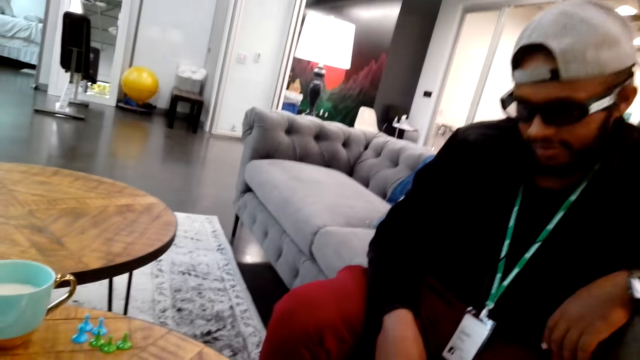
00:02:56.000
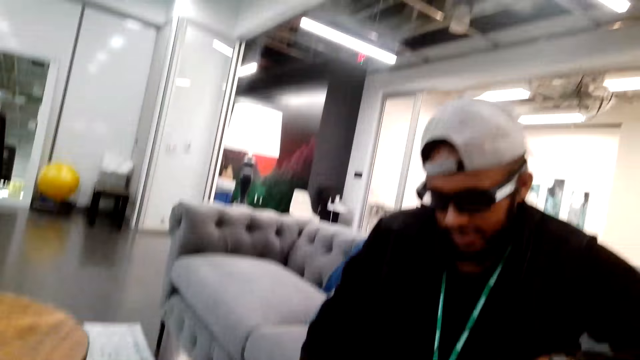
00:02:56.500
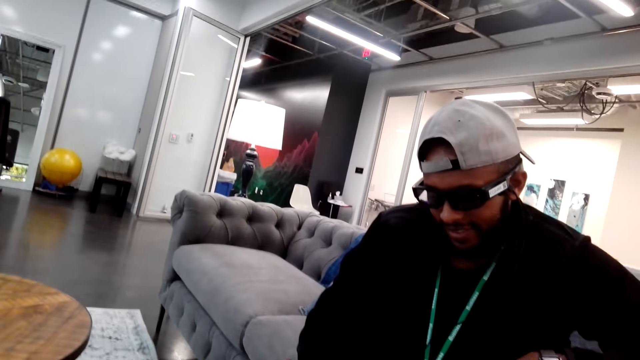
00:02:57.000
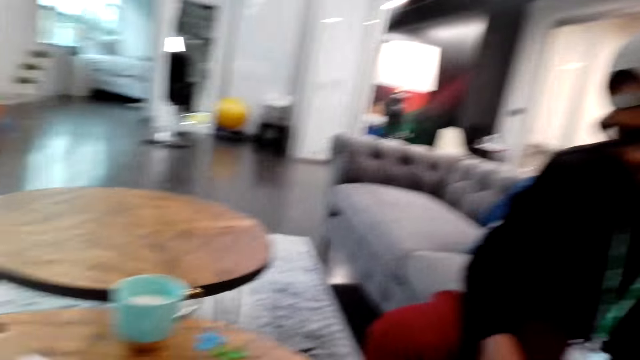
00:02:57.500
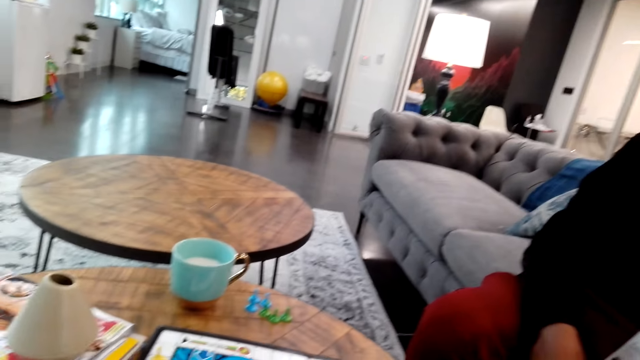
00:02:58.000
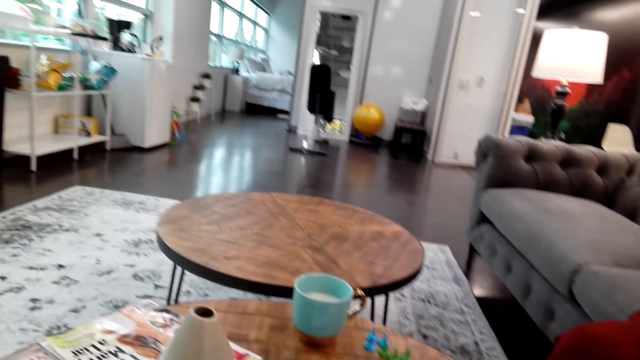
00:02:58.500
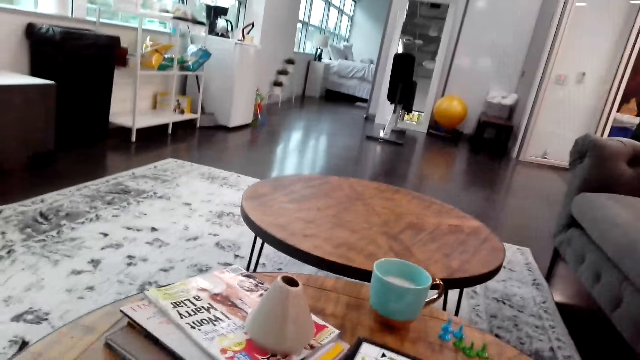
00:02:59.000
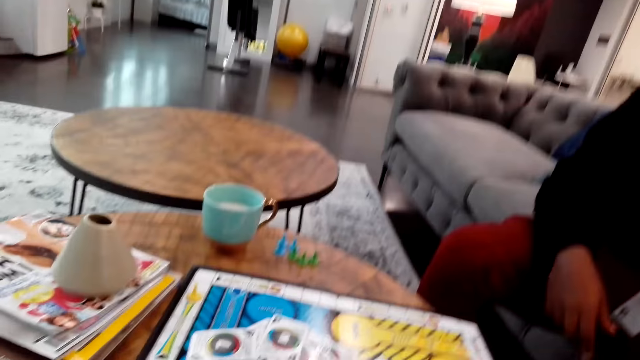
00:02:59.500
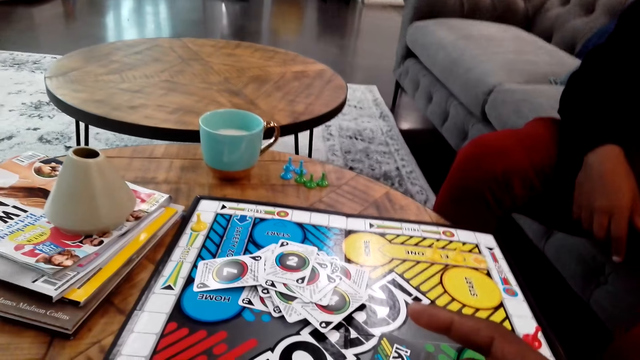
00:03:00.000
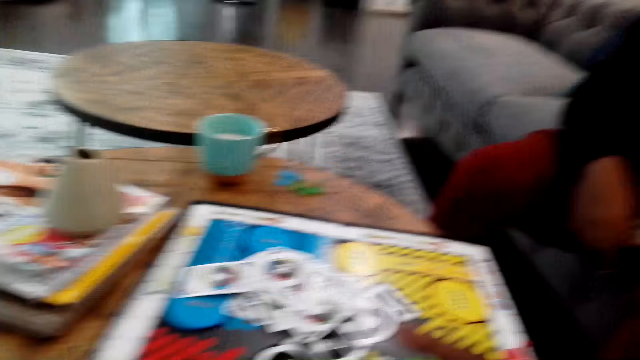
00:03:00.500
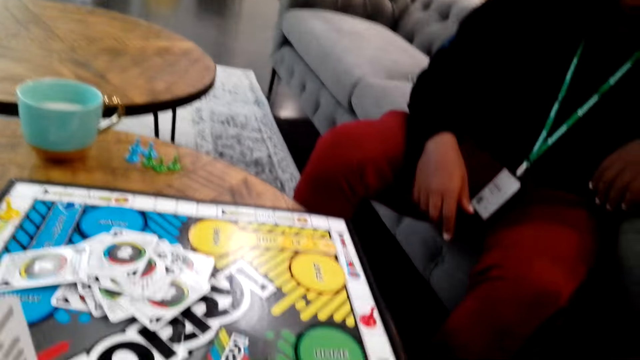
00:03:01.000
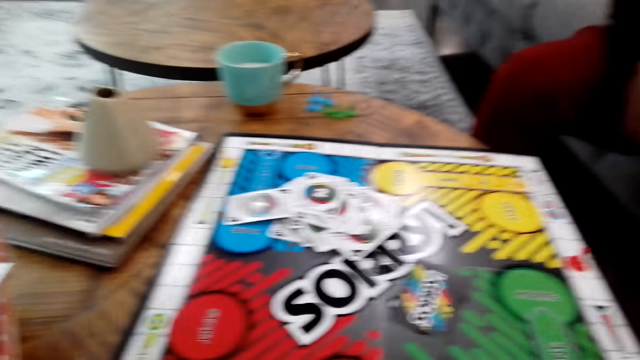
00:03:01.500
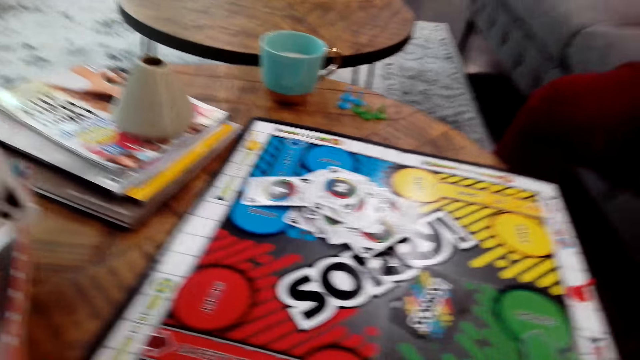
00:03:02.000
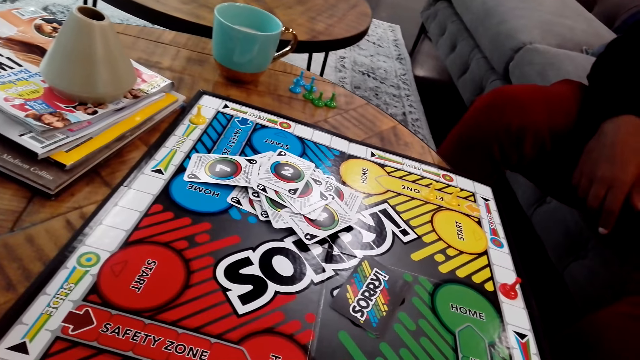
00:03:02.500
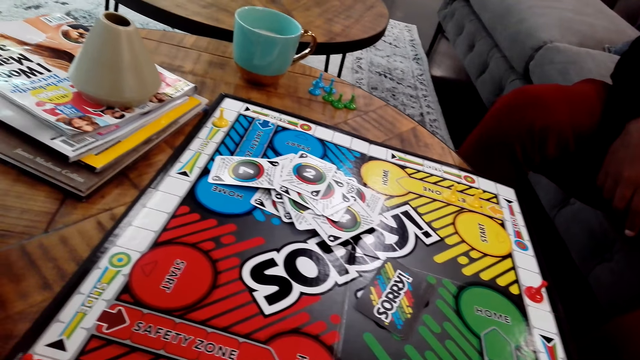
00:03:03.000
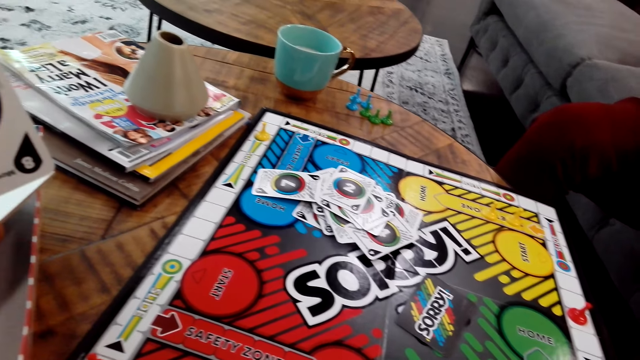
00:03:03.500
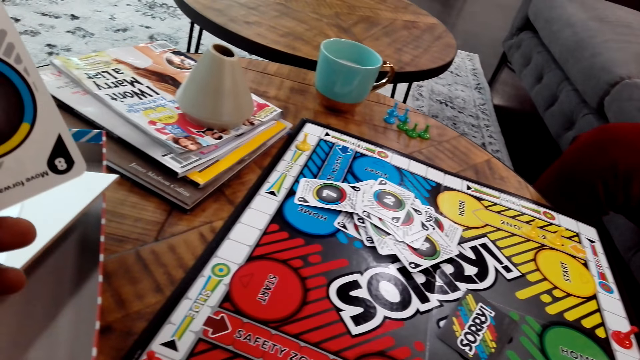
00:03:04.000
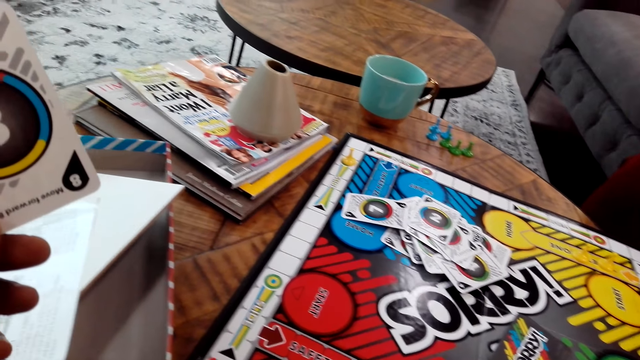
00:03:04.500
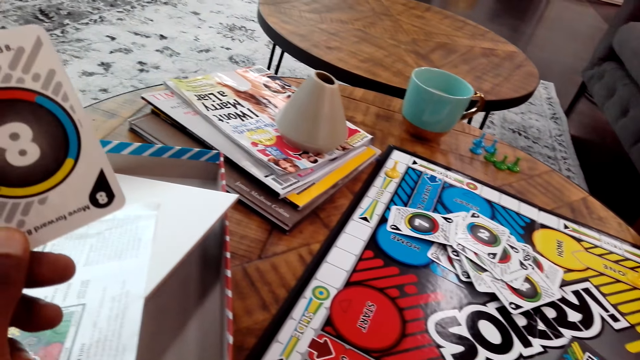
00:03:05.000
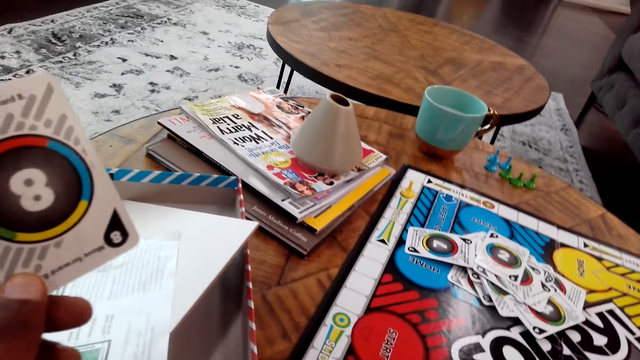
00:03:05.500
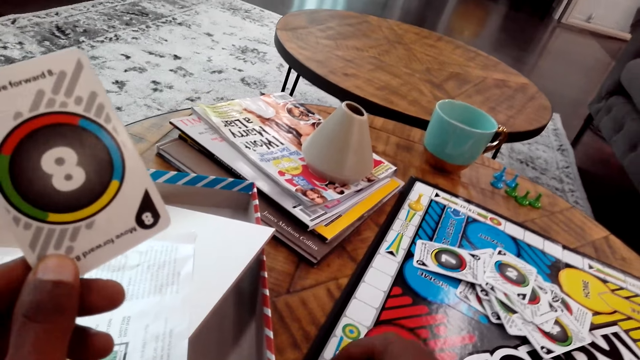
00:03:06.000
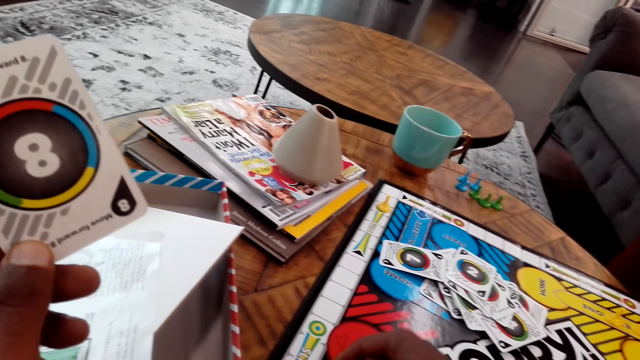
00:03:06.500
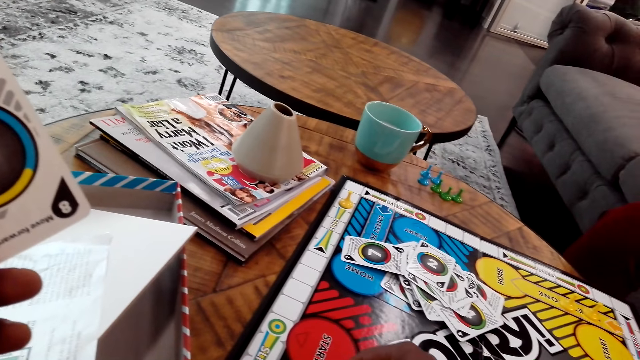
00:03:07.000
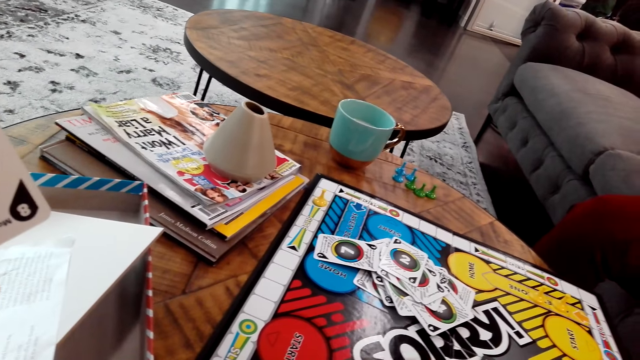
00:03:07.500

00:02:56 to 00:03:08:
The camera wearer moves a chessman. They hold a card.

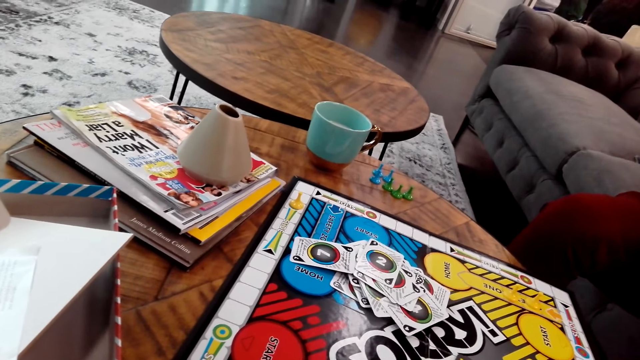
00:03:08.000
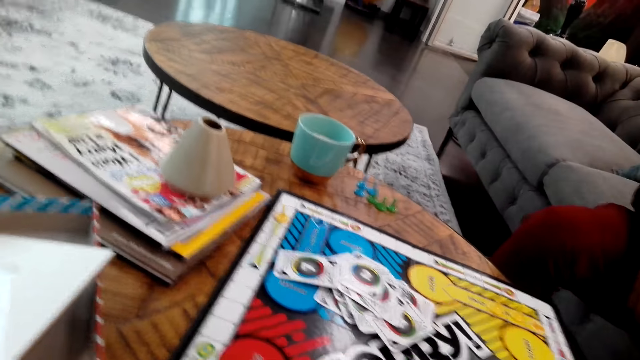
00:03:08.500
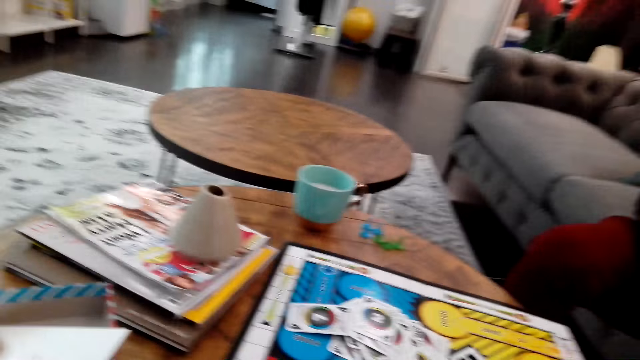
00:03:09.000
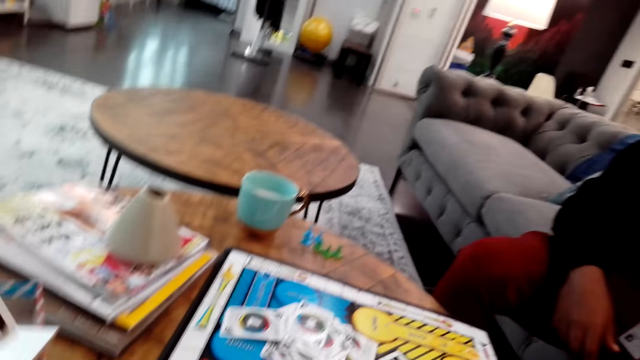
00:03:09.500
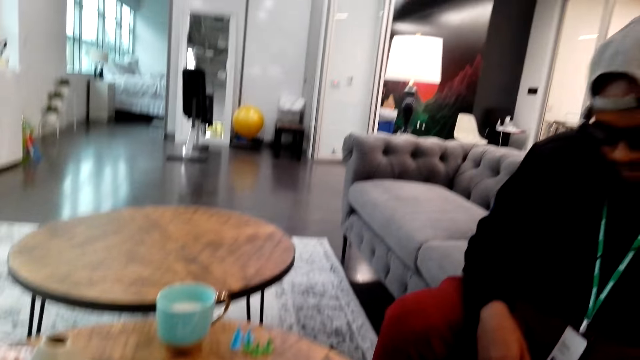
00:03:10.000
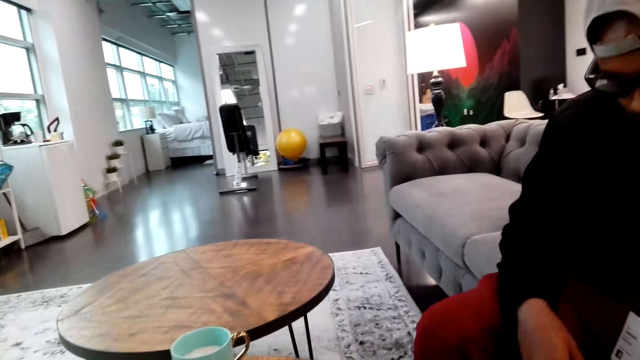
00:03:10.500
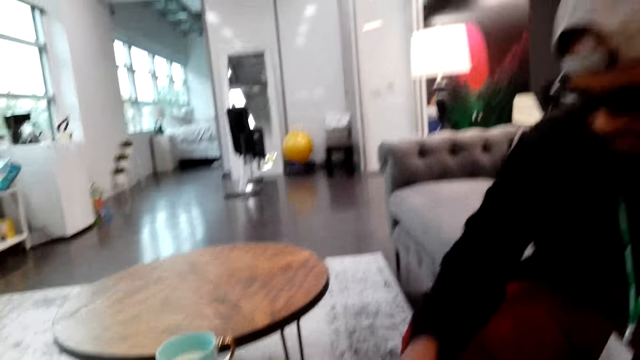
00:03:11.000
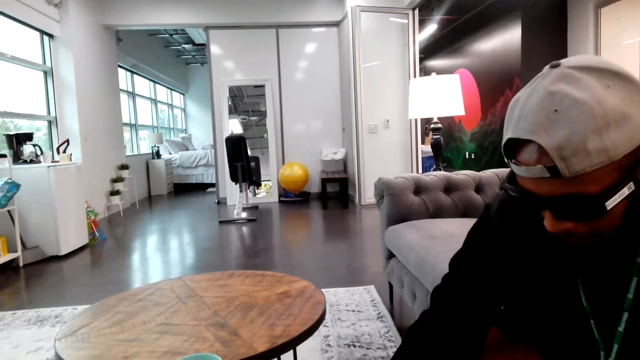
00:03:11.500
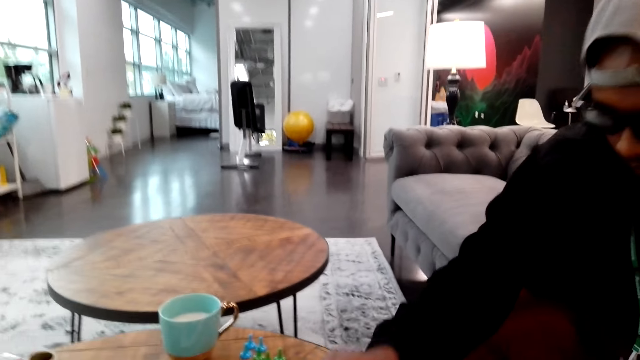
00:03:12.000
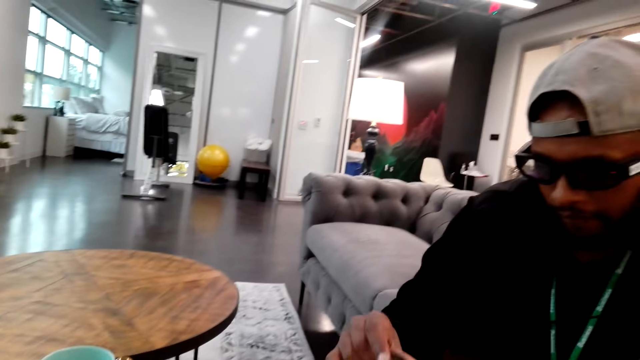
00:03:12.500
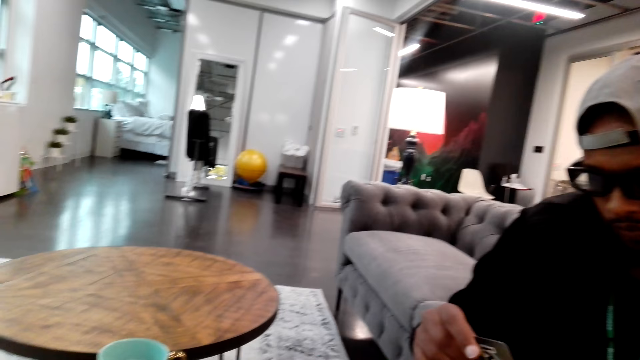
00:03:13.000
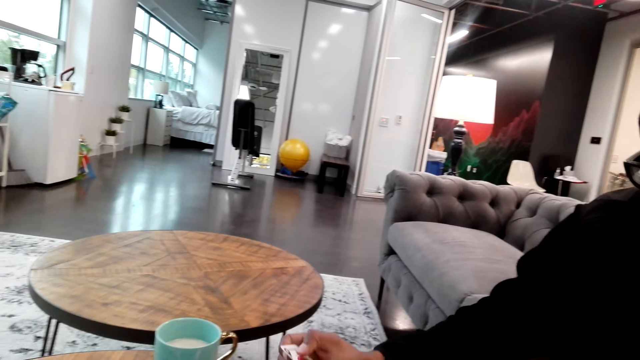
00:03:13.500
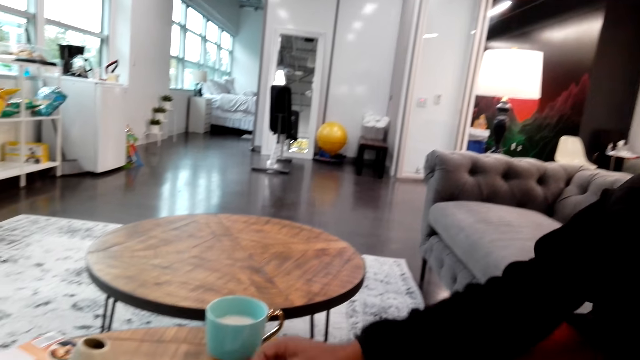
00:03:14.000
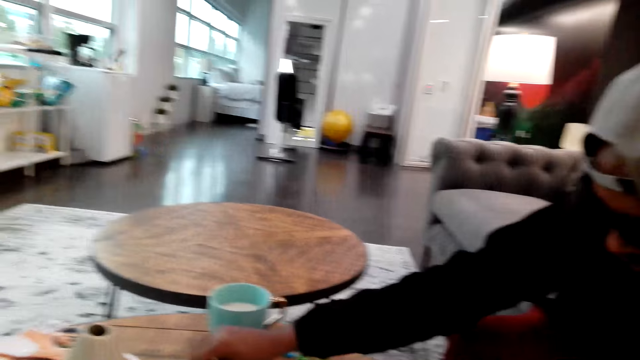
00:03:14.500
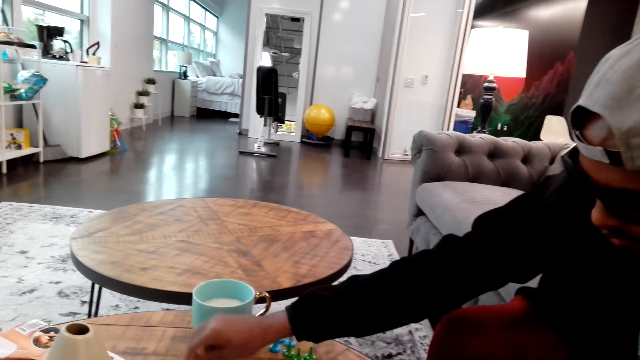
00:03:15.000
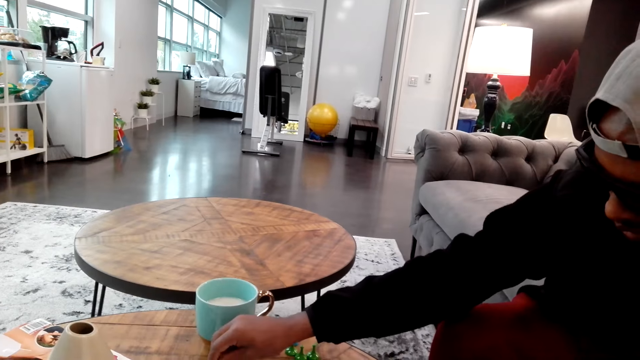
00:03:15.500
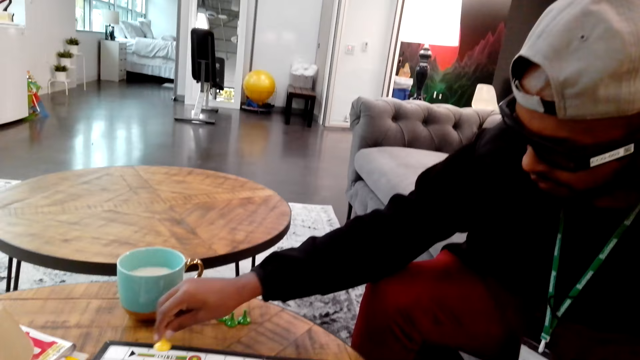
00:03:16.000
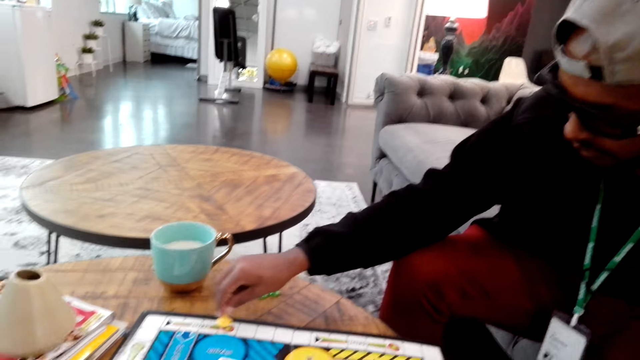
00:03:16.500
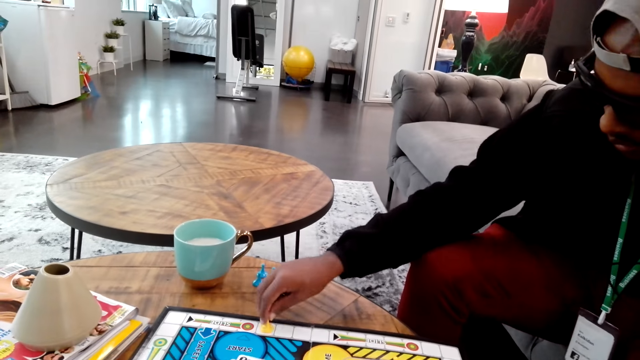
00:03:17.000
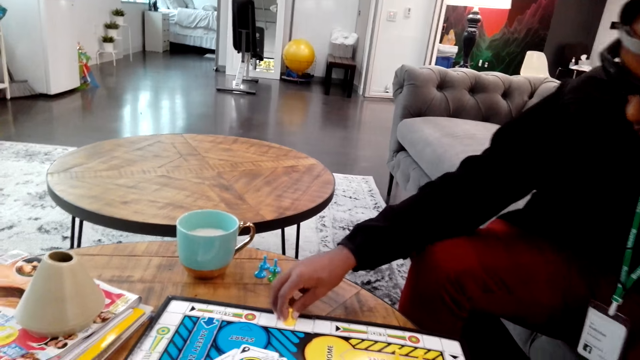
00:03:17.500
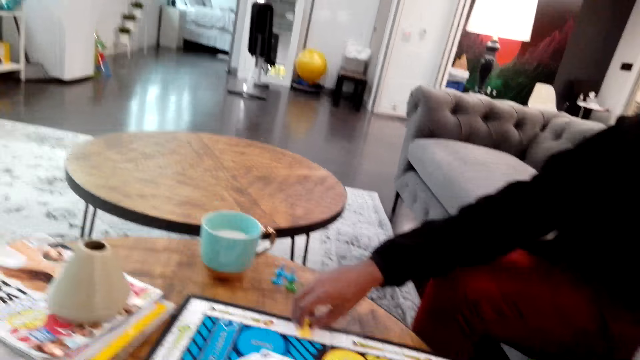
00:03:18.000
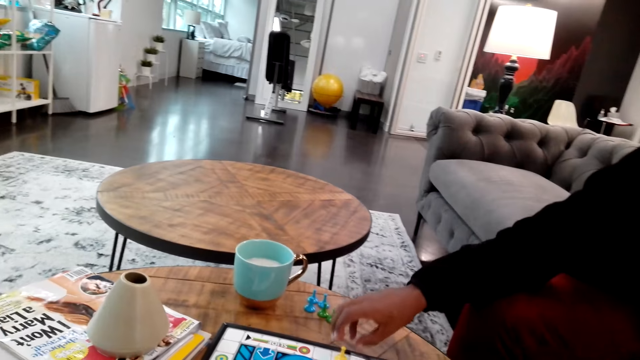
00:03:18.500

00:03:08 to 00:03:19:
A man picks up a card. The man plays chess and moves a chessman.
